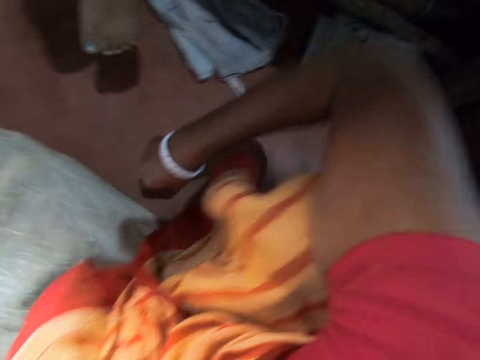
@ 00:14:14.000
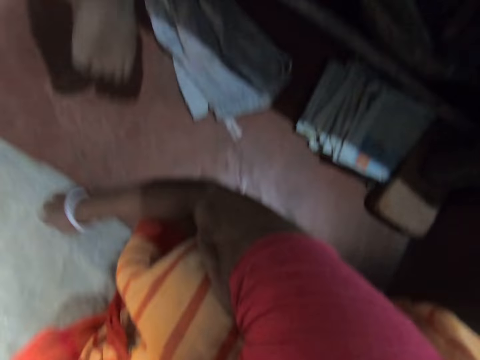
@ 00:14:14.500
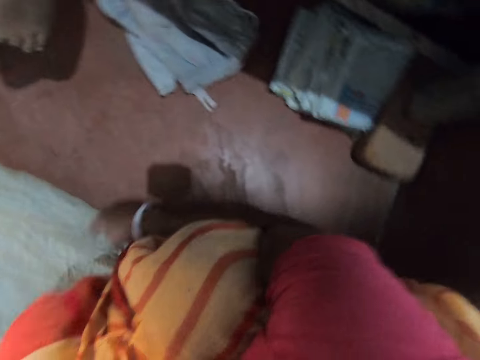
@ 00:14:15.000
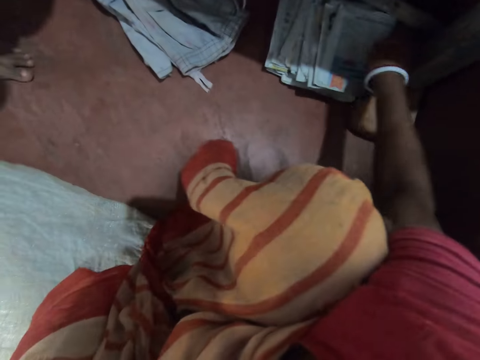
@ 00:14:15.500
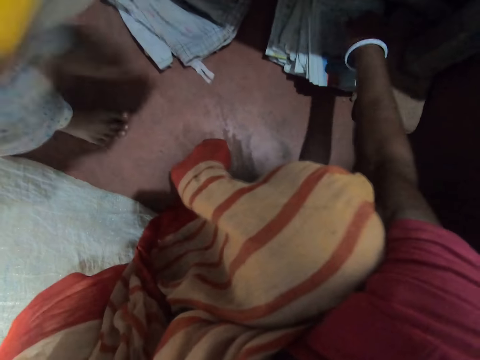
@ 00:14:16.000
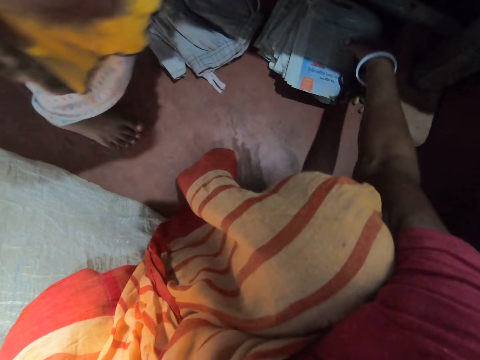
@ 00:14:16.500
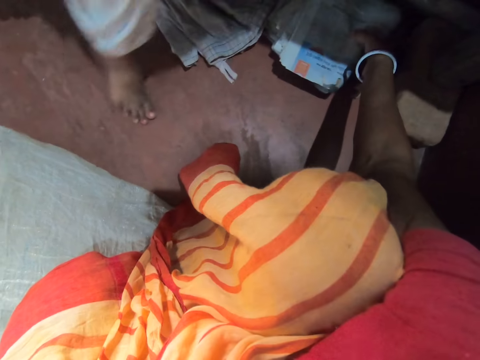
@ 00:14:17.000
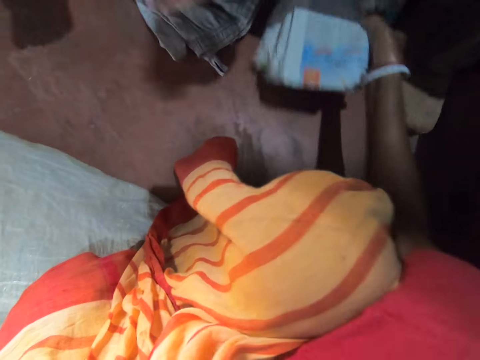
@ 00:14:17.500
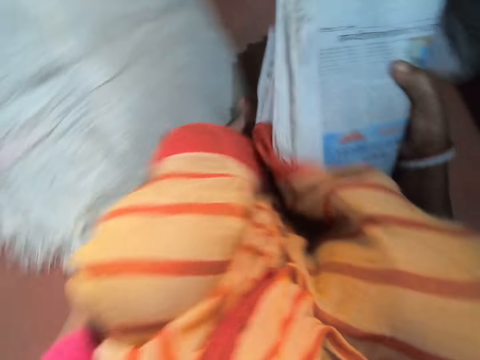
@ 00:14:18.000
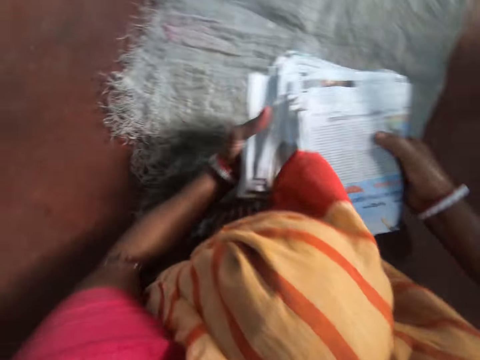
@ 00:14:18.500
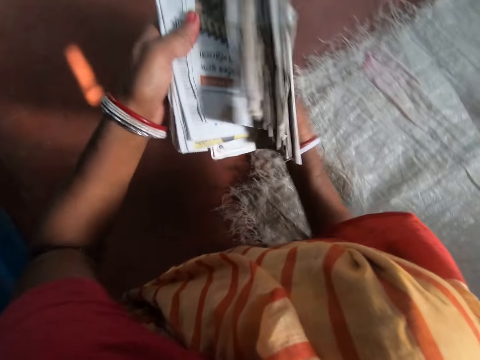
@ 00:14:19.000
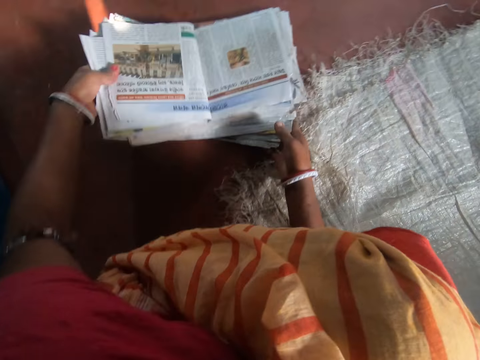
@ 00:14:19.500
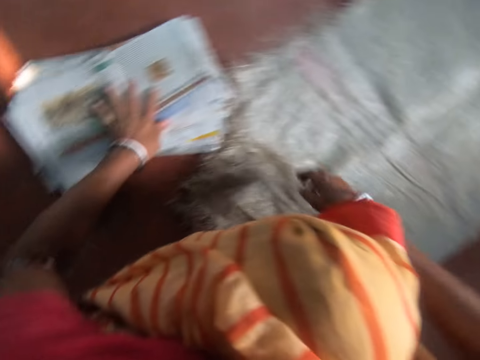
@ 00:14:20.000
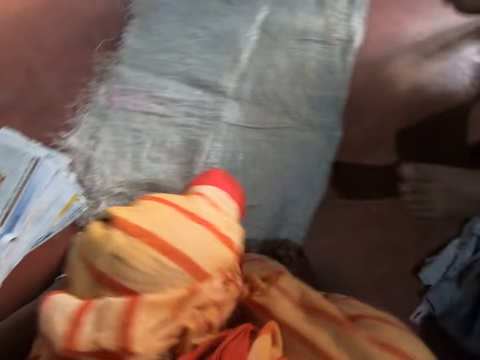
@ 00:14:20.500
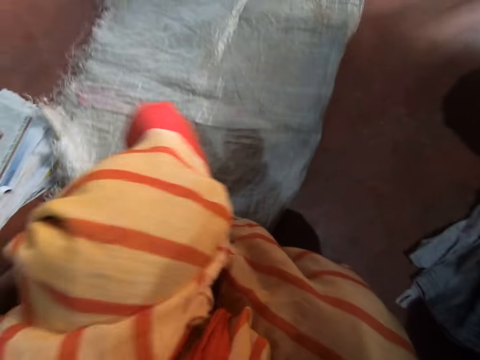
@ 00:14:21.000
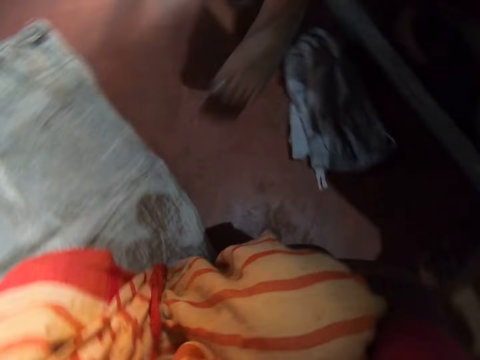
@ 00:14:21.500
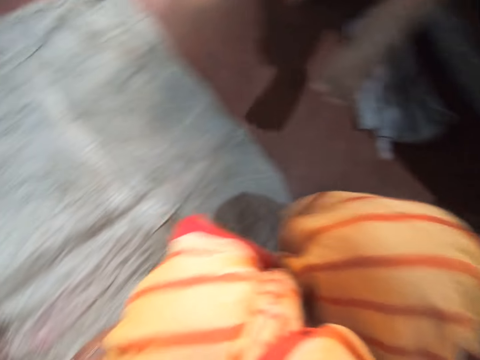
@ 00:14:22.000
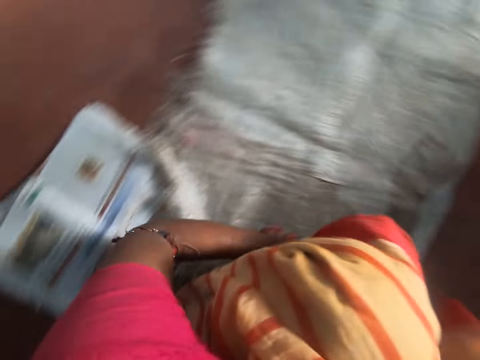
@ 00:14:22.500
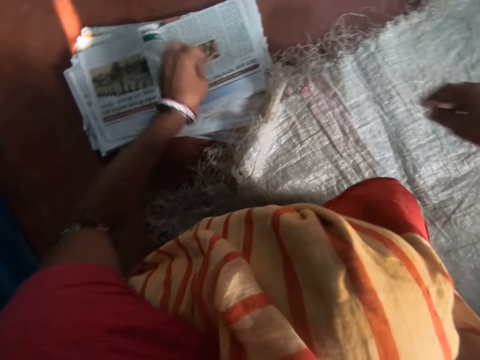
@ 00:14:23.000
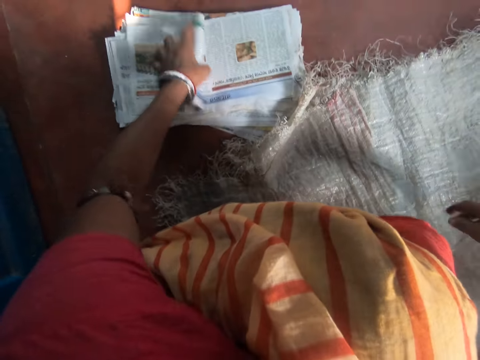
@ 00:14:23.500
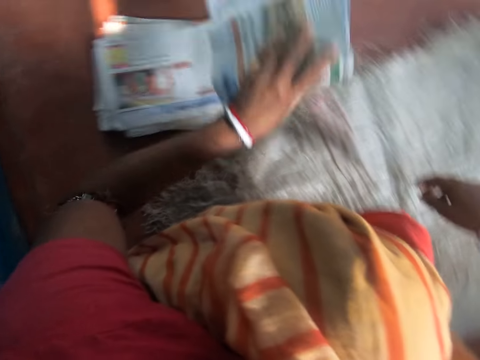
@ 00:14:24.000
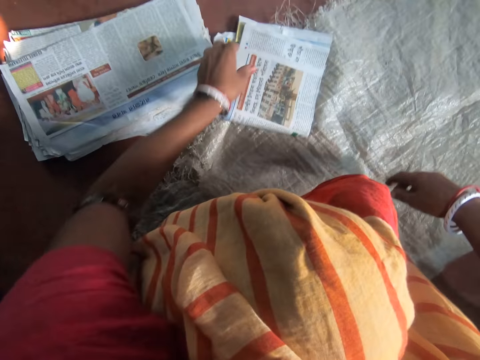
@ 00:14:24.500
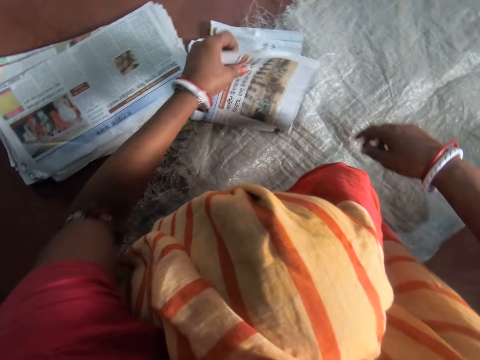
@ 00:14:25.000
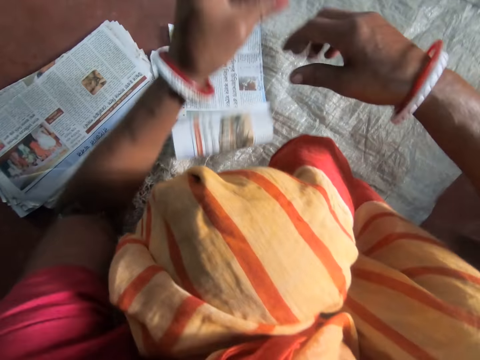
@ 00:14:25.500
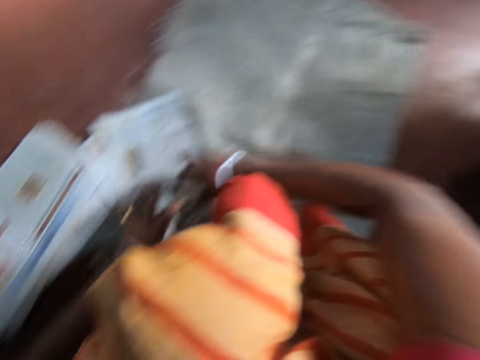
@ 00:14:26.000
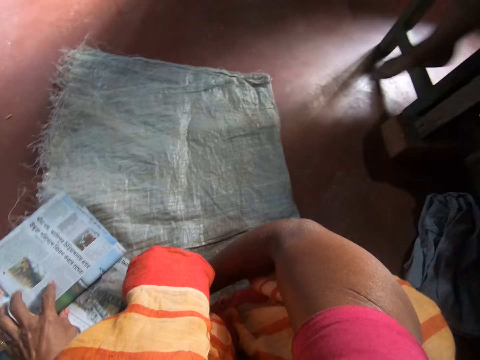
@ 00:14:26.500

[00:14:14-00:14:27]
The girl climbs on the bed. The camera wearer picks a pack of newspapers or magazines from the ground with her right hand. She passes the pack of newspapers from her right hand to her left hand. She drops the pack of newspapers on the ground with her left hand. She adjusts the sack on the ground with her hands. She moves the pack of newspapers from the ground to the sack with her left hand. She picks one magazine.

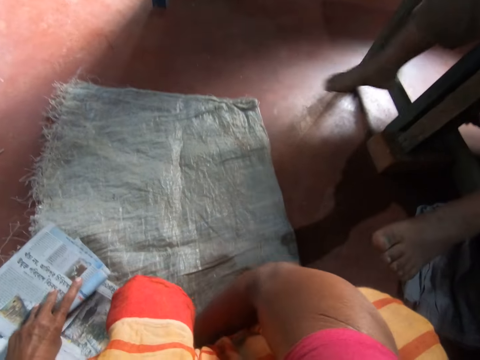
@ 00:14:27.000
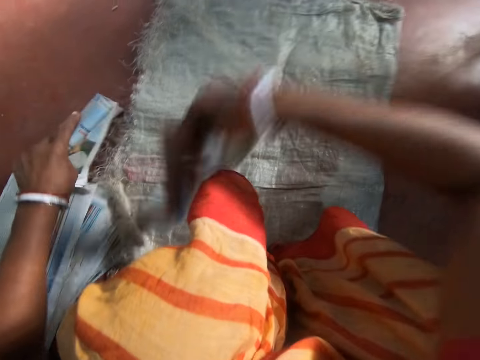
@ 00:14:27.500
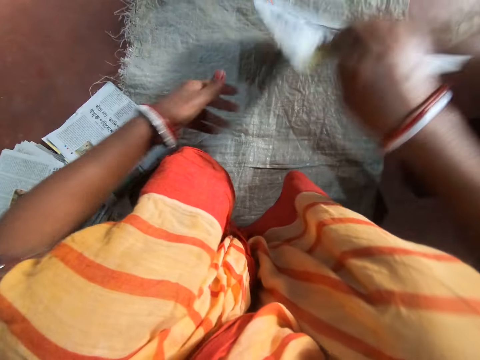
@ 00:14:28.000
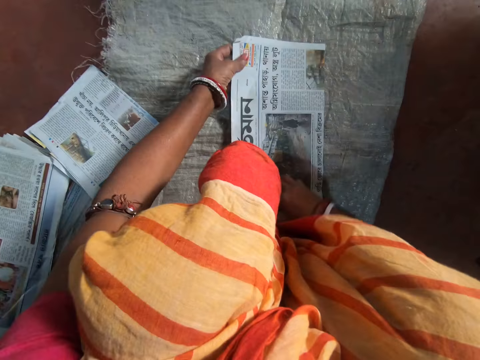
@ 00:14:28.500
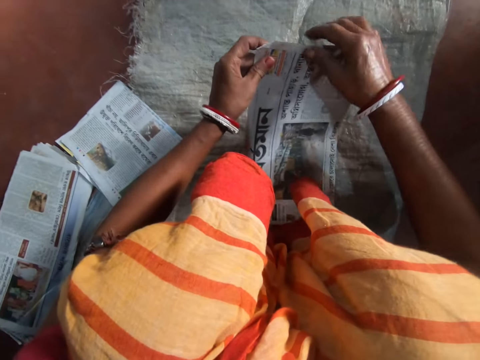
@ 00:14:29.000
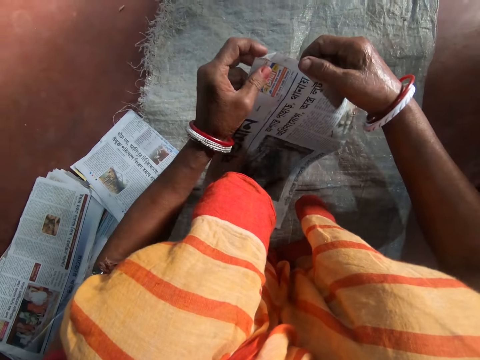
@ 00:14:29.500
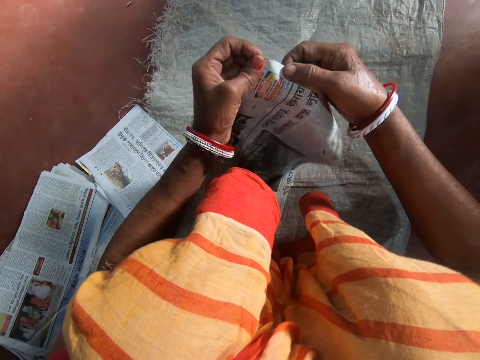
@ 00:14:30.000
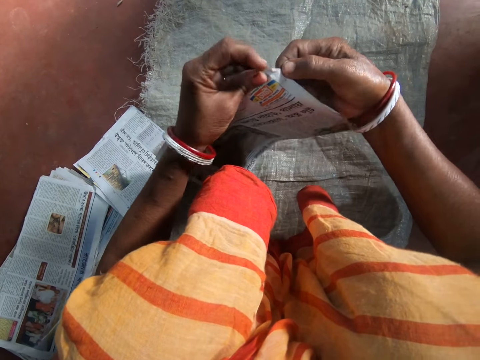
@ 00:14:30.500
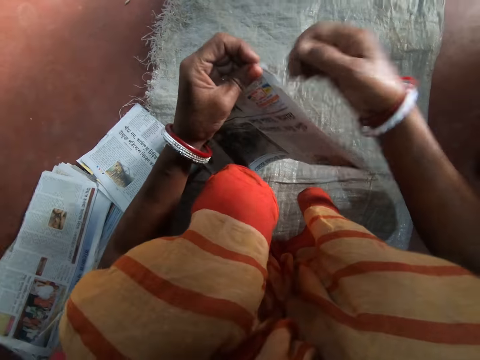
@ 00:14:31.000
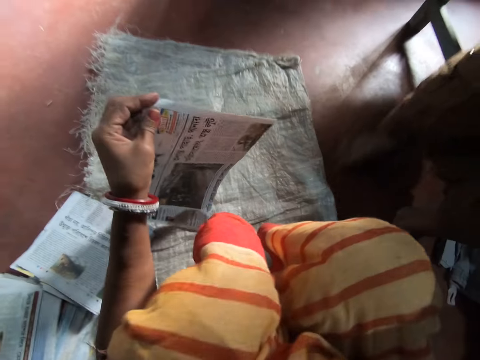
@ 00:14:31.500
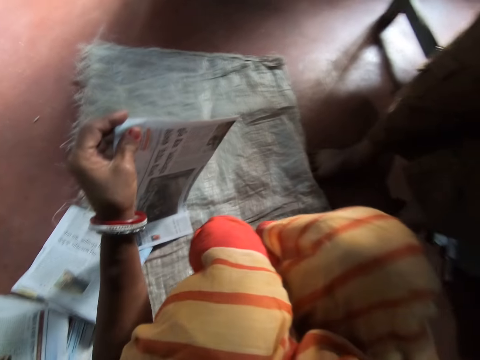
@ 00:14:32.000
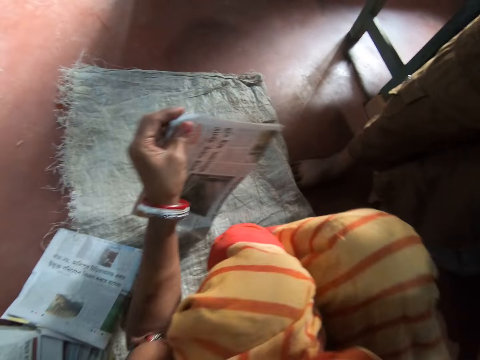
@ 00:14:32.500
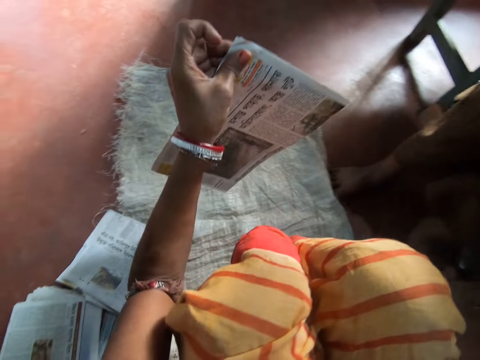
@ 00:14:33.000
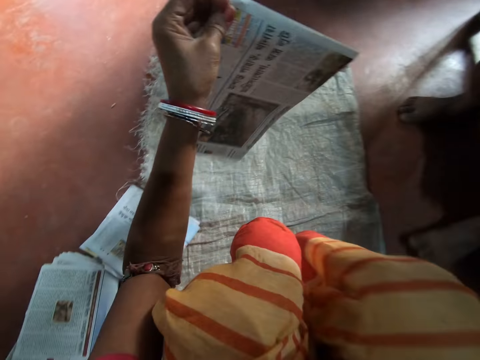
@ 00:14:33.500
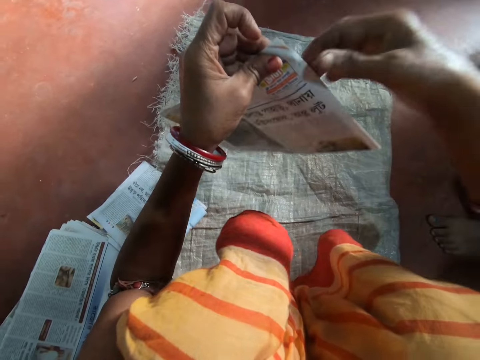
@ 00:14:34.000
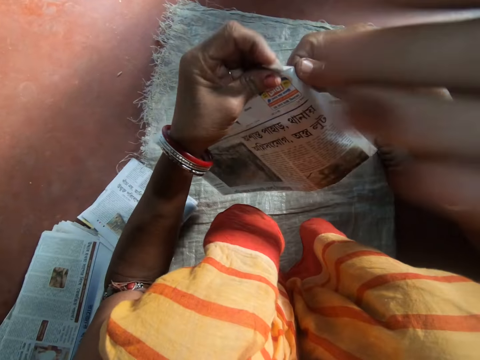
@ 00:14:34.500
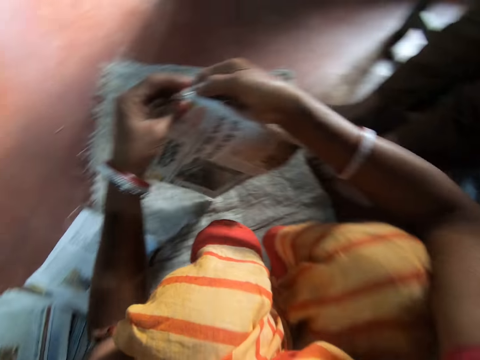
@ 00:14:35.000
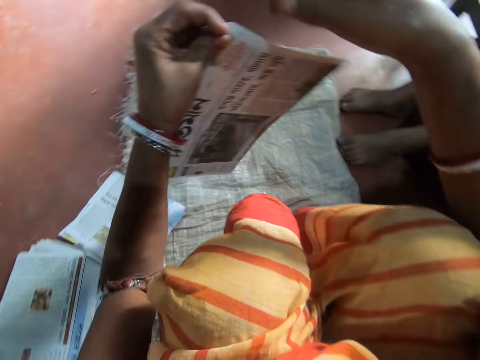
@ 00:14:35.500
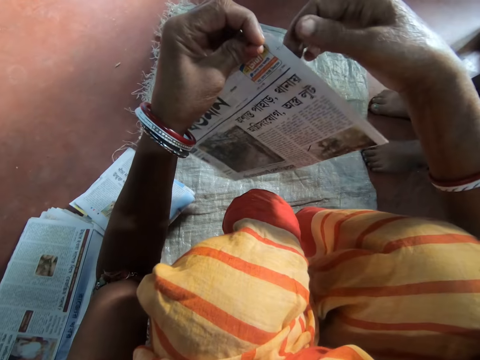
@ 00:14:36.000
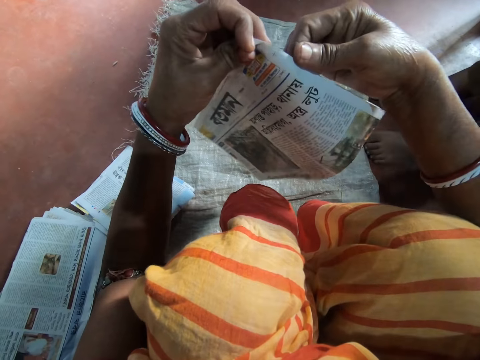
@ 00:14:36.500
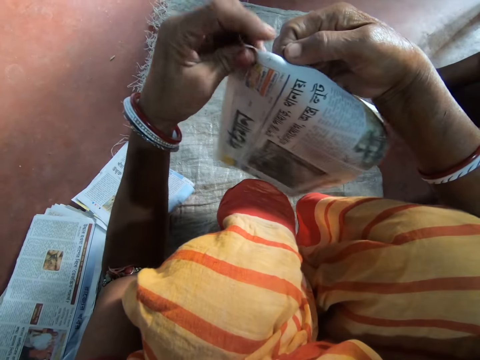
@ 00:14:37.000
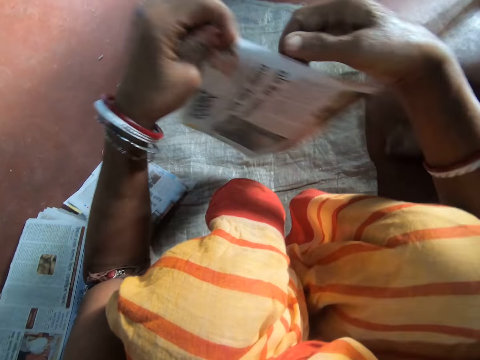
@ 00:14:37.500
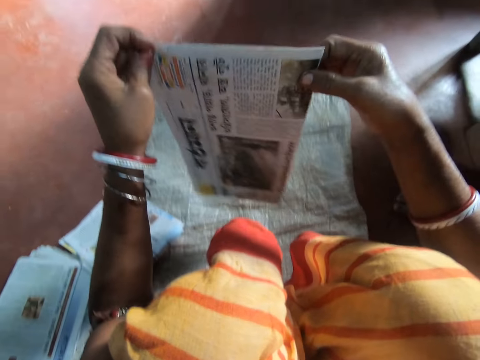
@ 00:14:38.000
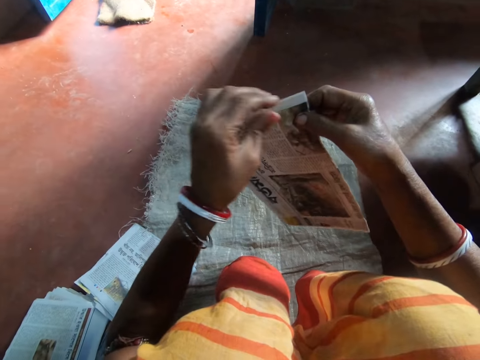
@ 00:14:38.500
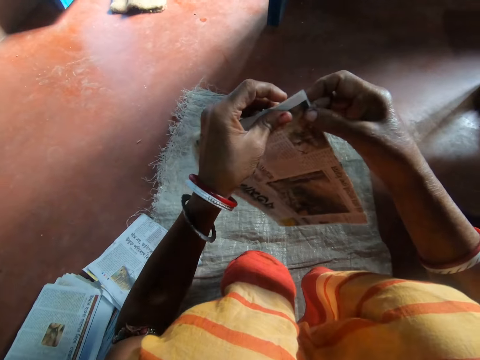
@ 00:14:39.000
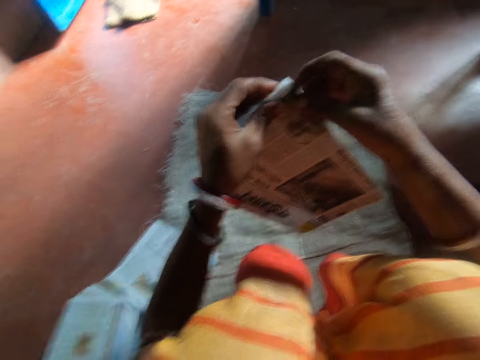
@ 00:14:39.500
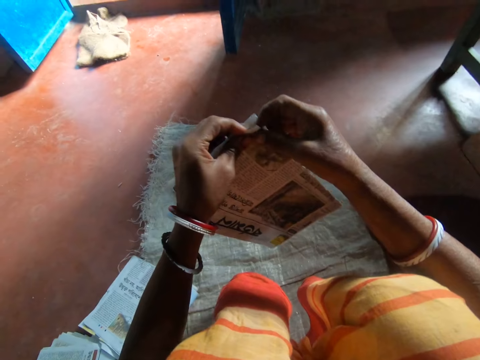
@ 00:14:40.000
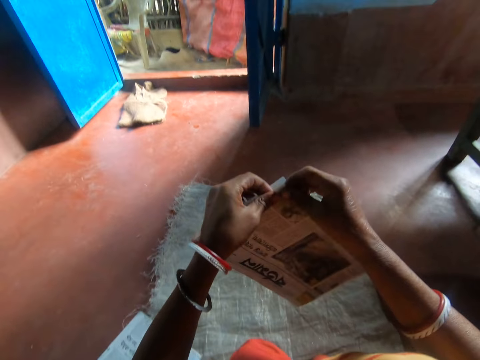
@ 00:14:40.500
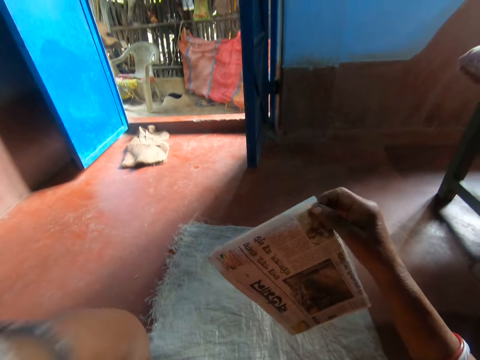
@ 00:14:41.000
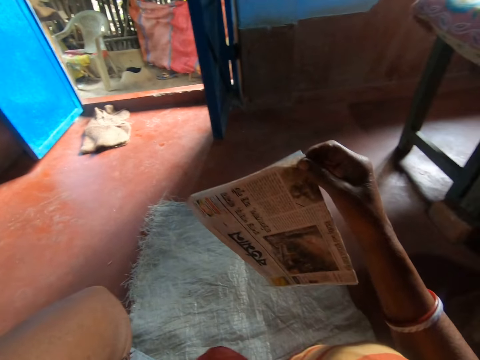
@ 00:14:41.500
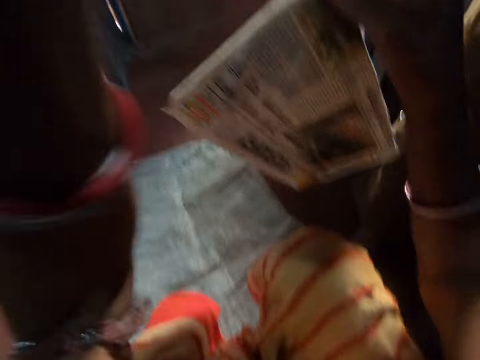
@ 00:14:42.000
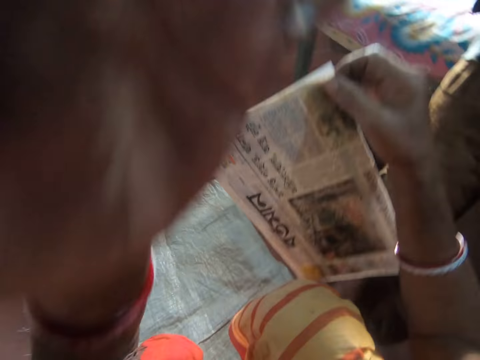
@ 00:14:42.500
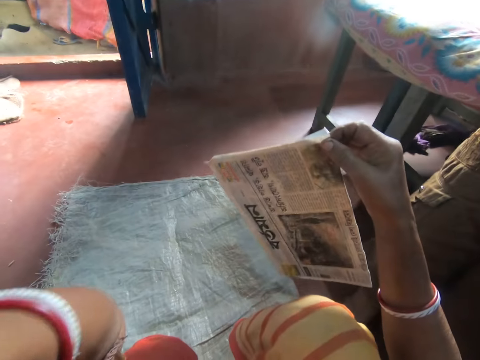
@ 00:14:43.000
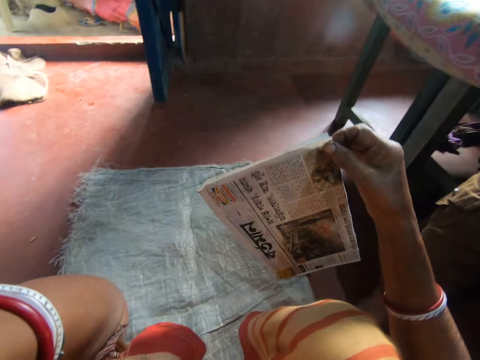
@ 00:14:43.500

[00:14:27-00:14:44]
The camera wearer picks a newspaper from the pack of newspapers on the sack with her right hand. The boy interacts with the camera wearer. The camera wearer drops the newspaper on the sack with her hands. She picks the newspaper from the sack with her hands. She adjusts the edges of the newspaper in her left hand with her right hand. She removes a magazine piece. She touches a camera on her head with her left hand.
